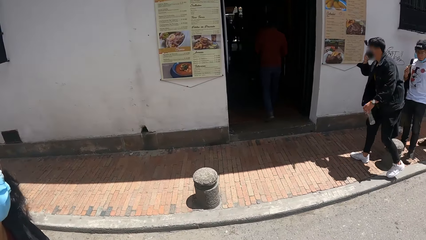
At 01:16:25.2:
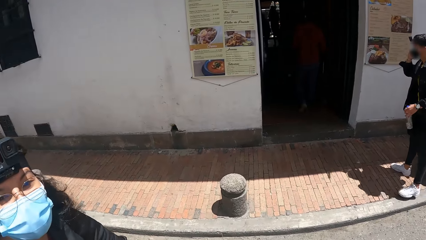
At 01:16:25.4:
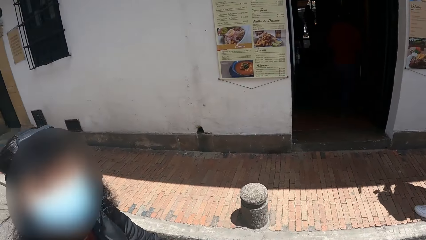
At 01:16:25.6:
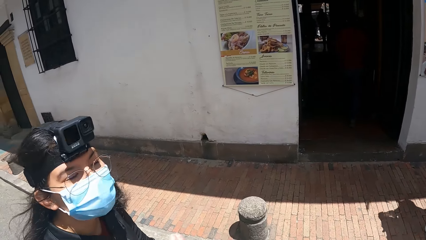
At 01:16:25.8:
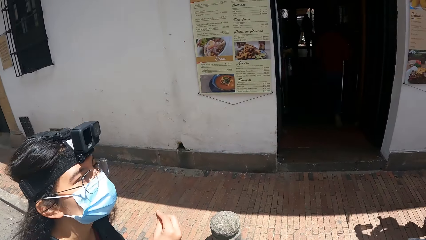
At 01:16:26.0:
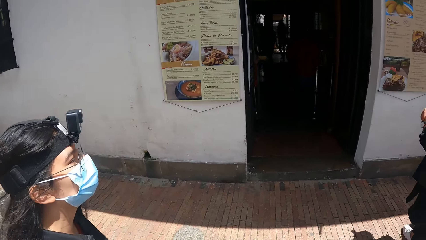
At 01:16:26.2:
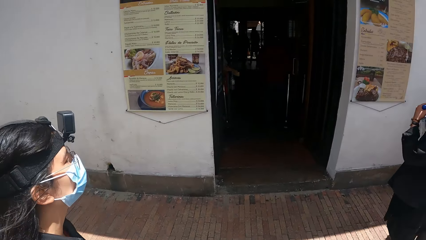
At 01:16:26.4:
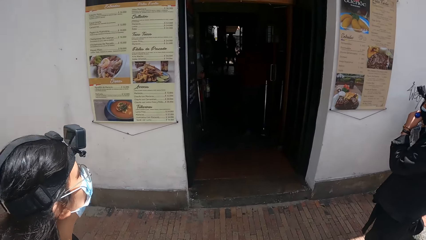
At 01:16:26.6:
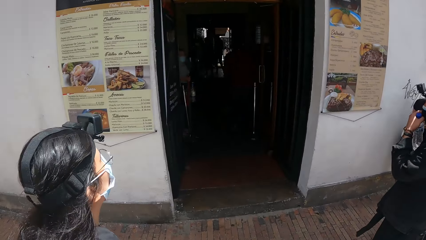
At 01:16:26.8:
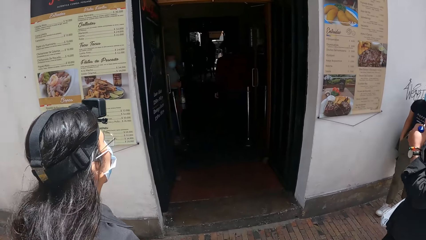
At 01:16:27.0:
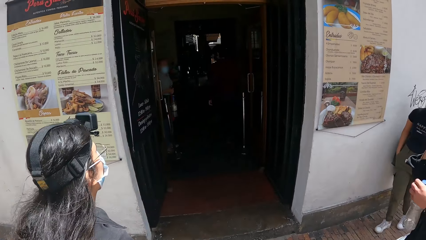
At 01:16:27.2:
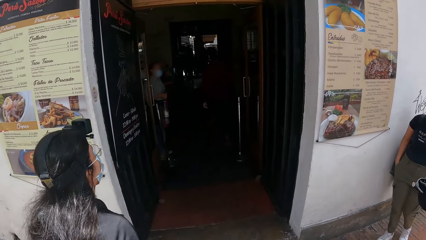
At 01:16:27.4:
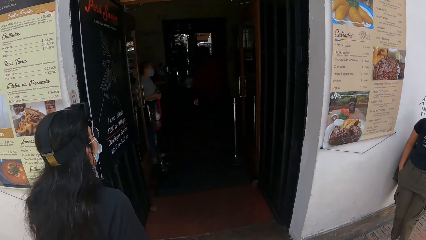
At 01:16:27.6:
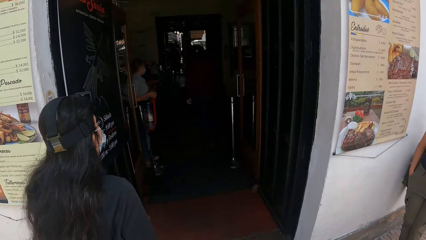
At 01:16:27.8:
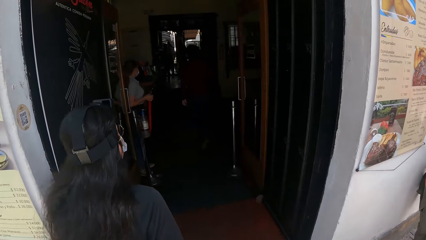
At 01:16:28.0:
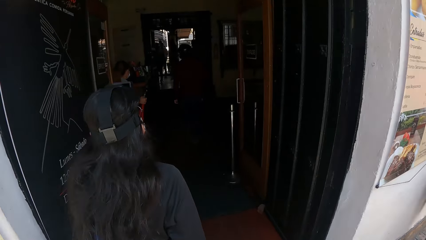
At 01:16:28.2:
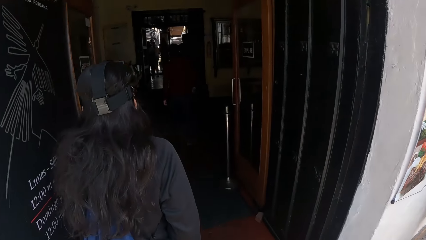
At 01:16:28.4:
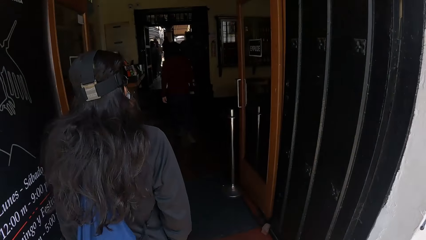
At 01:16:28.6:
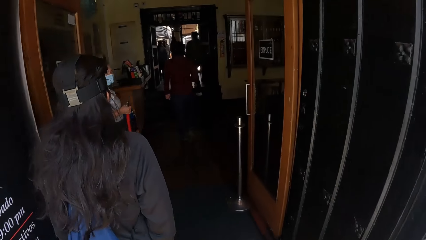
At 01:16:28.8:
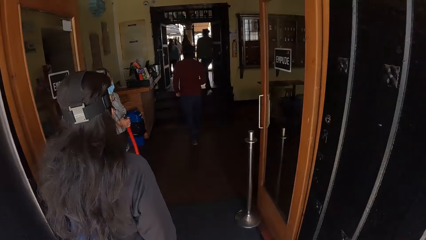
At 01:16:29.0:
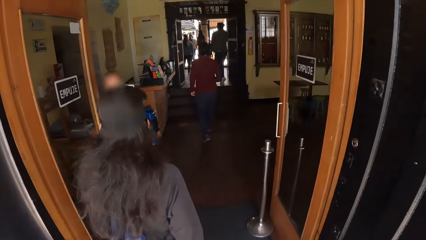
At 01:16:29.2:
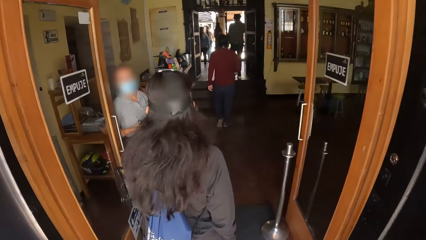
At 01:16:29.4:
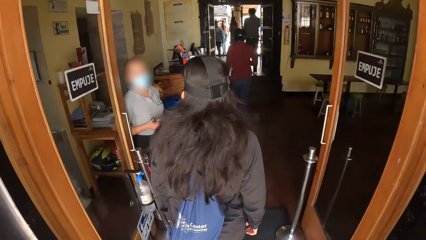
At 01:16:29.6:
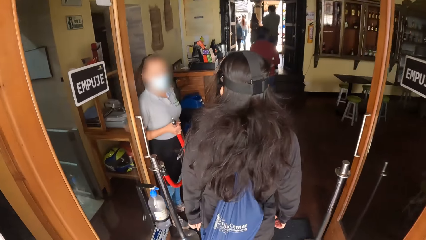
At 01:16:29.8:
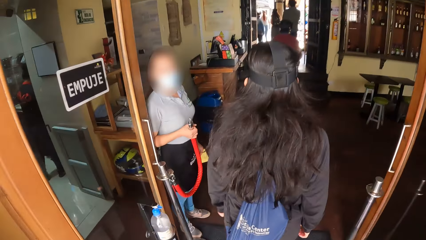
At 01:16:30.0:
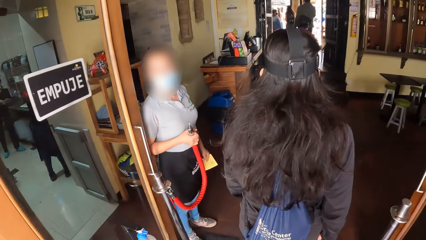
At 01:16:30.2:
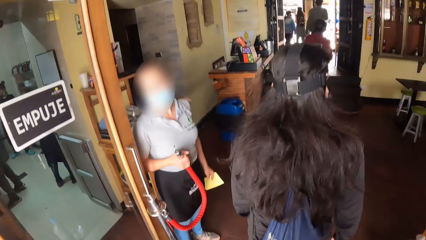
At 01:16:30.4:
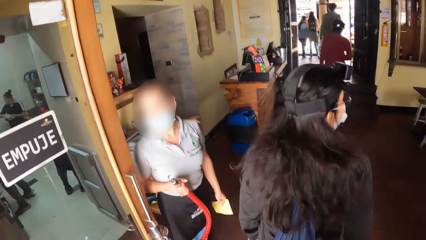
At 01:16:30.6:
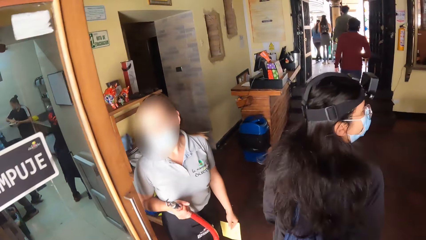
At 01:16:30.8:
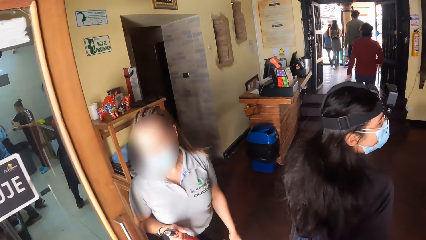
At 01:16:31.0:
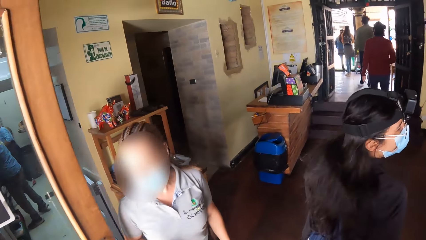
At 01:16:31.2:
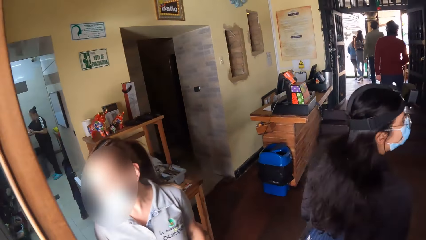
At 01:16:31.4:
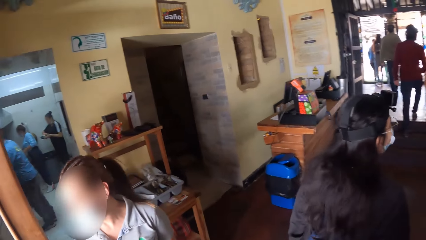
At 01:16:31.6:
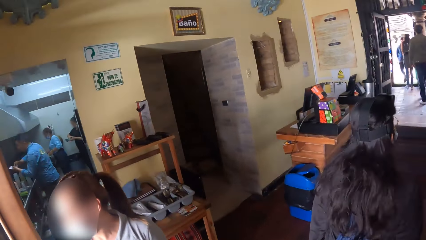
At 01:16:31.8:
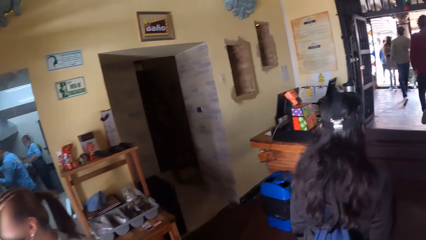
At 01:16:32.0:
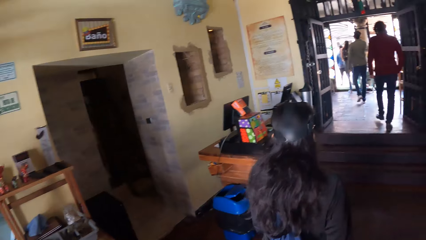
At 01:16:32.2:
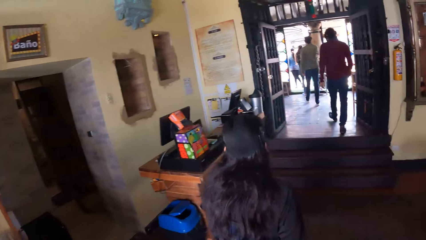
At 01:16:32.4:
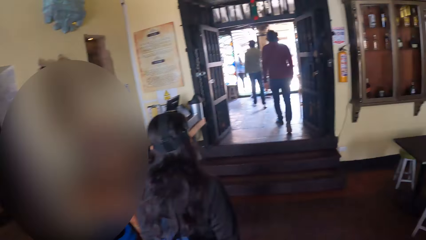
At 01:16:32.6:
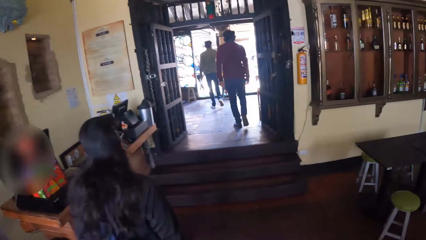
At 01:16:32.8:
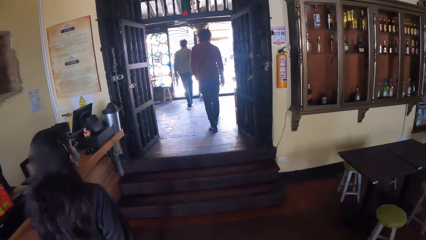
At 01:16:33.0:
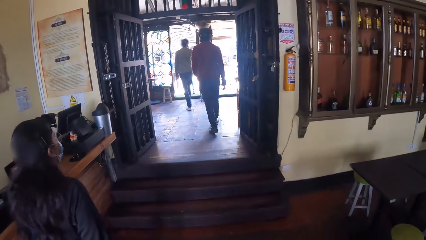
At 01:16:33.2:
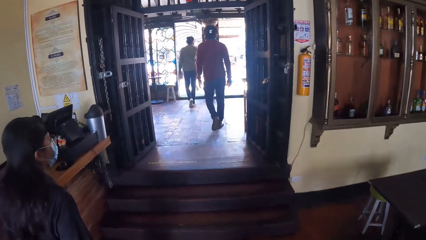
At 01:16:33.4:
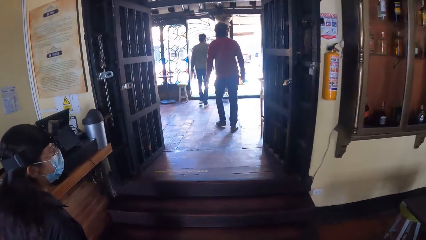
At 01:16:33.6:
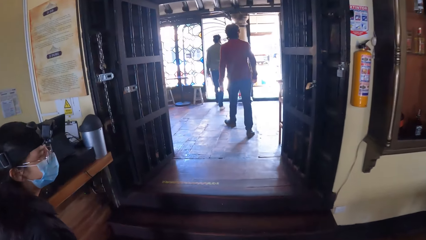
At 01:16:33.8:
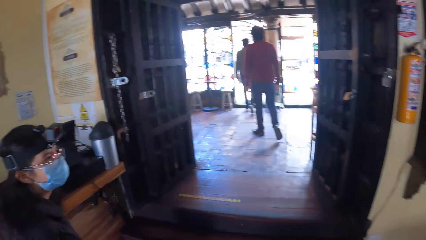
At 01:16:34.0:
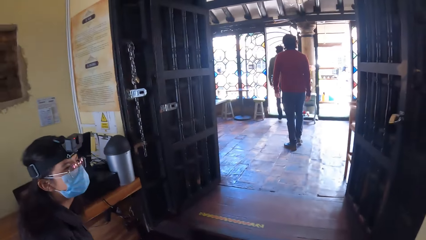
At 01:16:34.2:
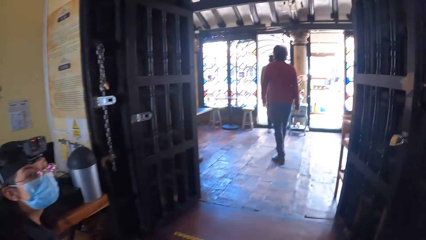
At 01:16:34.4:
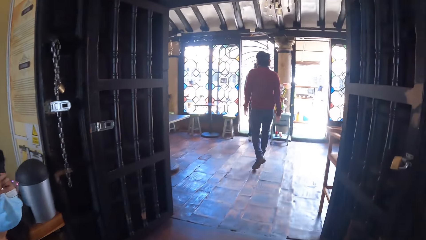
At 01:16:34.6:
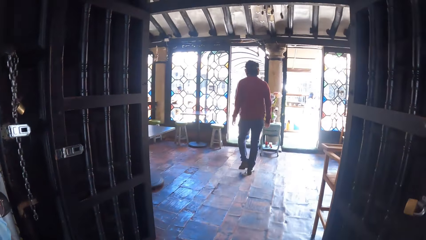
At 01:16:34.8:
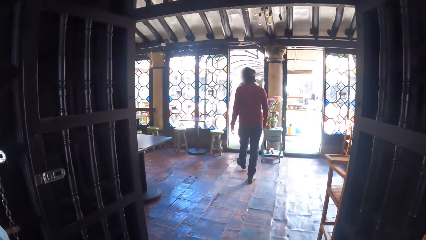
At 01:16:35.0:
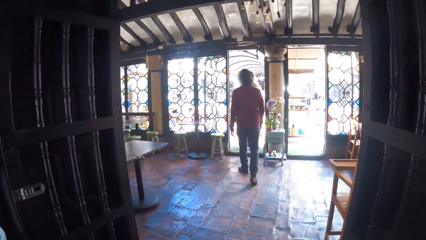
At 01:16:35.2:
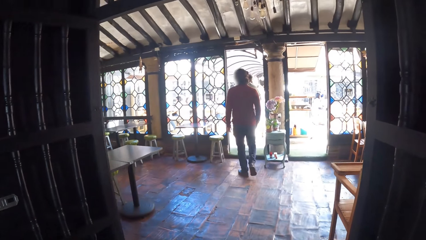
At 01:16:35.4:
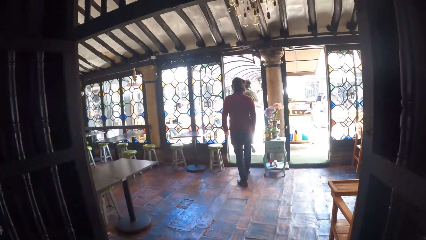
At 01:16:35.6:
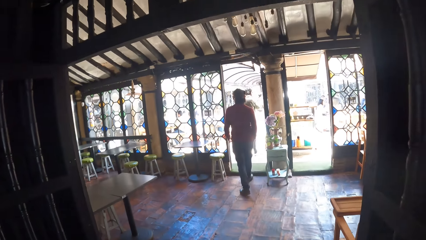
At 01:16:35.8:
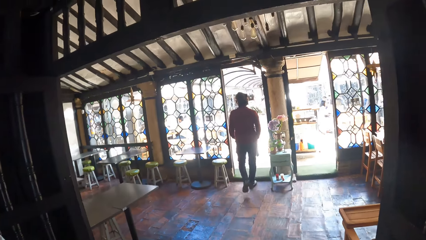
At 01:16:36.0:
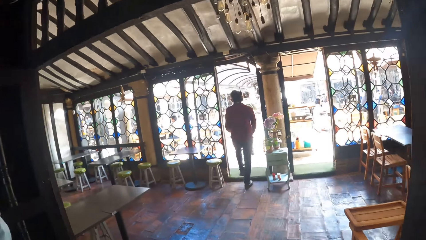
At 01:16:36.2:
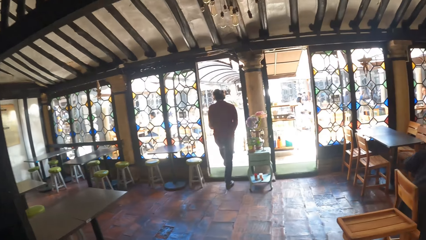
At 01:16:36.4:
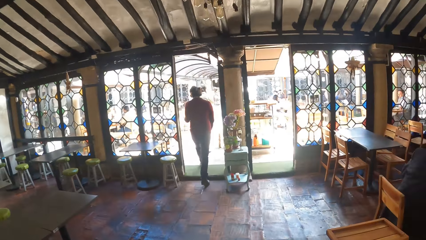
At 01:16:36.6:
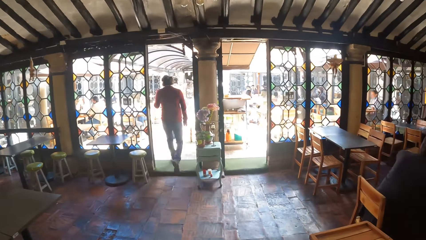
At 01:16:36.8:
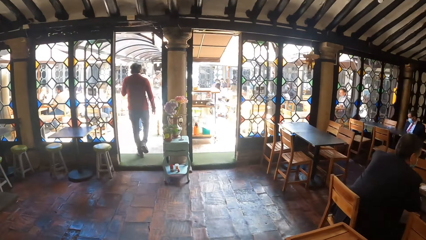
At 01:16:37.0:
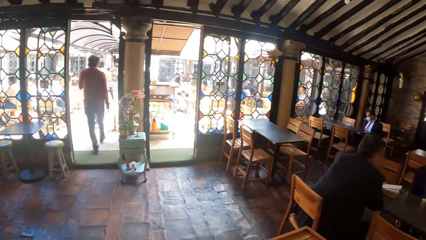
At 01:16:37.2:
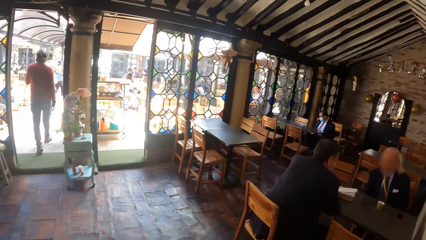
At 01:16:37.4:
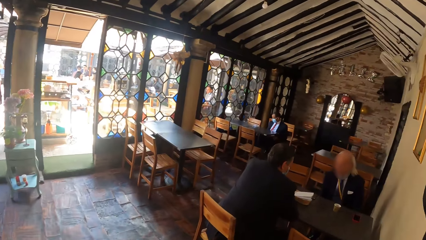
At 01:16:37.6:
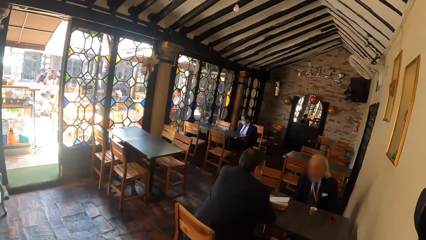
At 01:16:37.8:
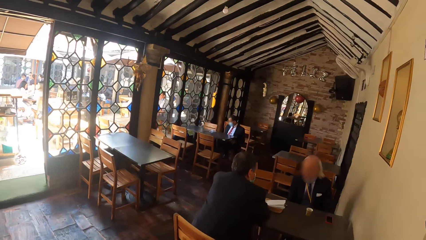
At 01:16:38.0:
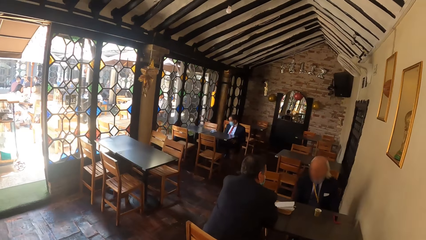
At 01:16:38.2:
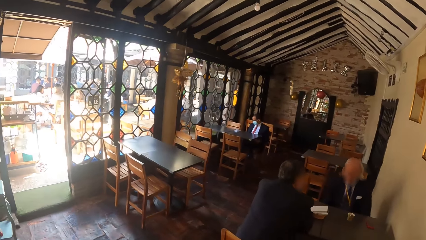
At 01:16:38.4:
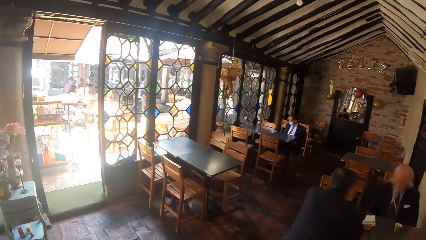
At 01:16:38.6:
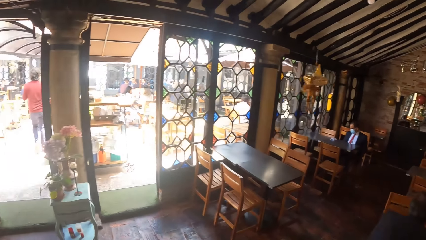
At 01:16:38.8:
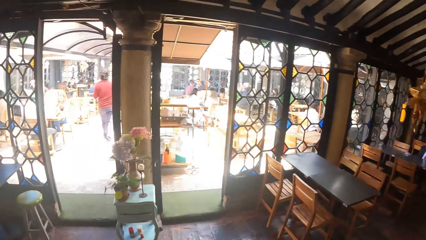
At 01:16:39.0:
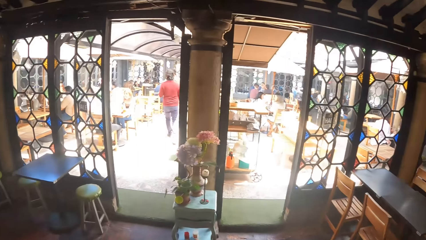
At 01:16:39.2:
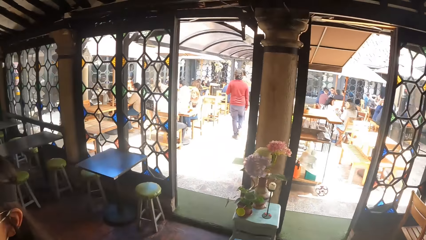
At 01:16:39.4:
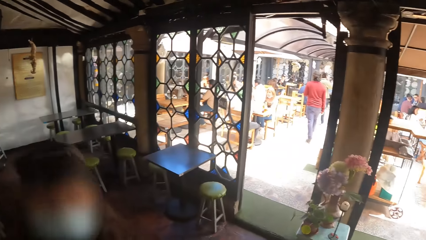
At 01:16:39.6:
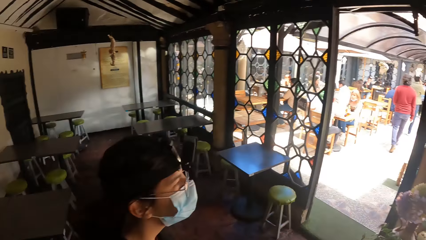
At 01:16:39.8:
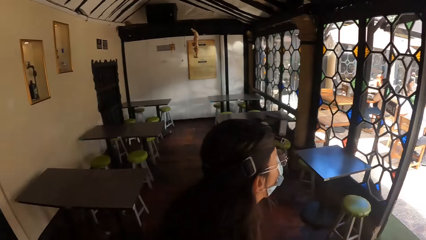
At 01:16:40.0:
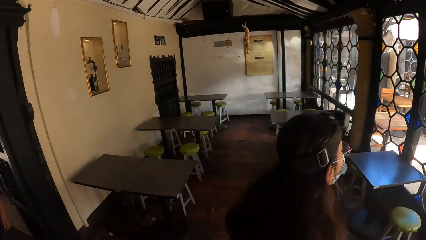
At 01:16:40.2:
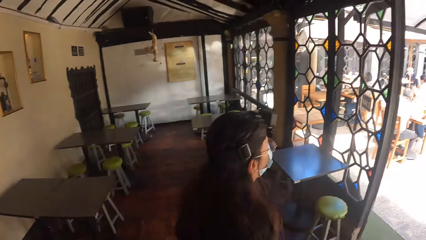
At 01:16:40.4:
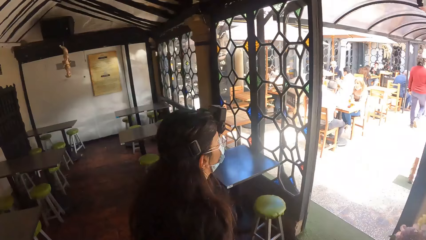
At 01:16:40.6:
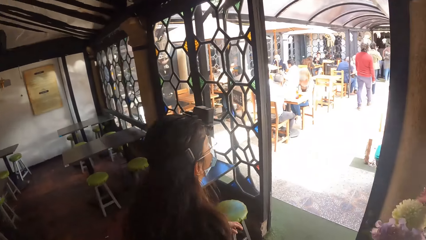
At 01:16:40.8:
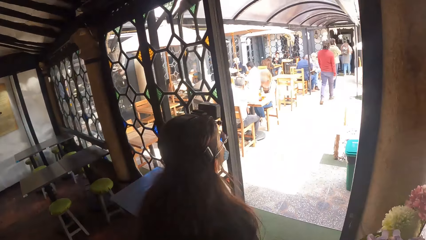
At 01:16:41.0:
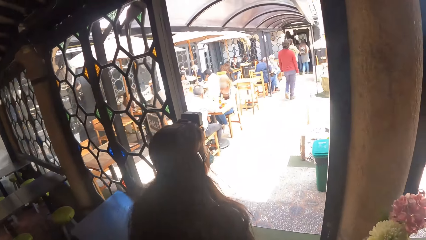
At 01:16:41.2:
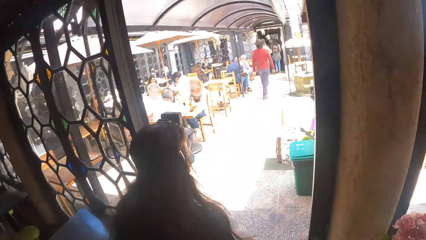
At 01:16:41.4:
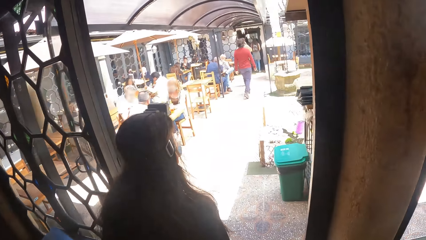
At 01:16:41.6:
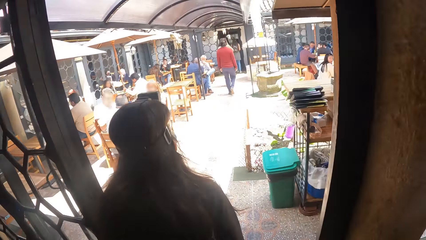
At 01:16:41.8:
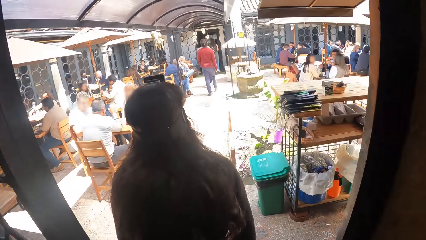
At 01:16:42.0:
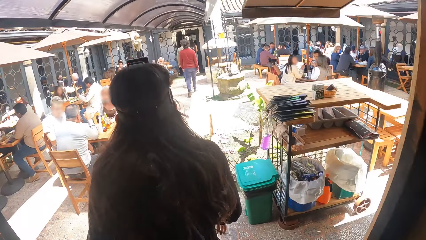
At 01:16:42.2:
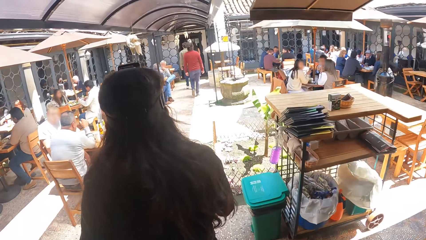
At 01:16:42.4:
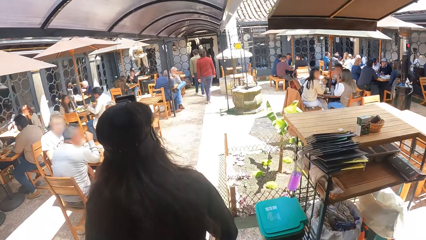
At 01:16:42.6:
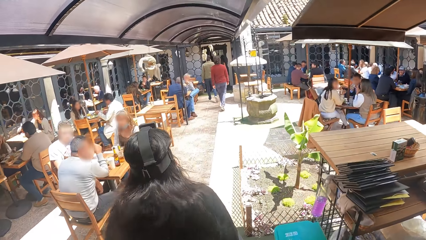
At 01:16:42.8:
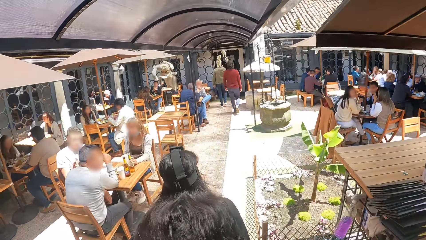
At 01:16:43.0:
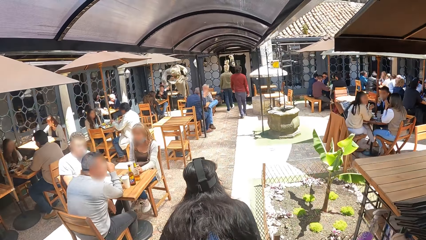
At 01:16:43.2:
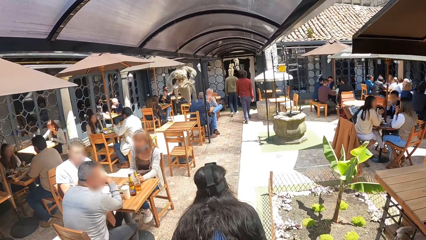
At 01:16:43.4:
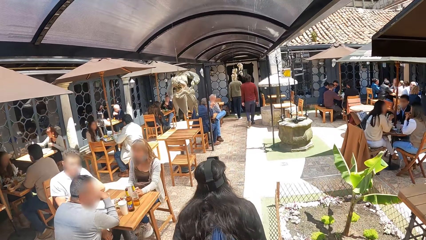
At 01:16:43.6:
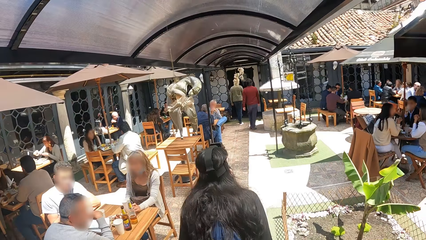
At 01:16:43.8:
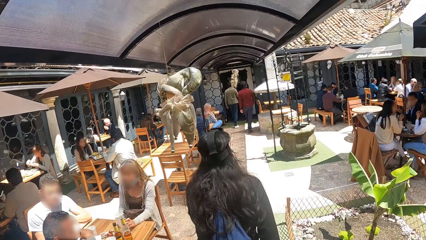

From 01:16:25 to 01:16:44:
The camera wearer walks to a hotel. They enter into a building. They walk around the building. They look around the hotel. They walk outside.
